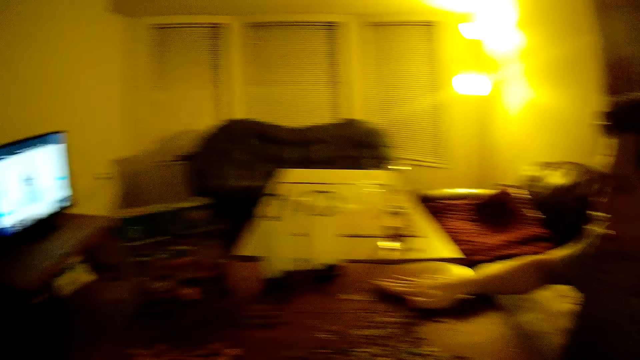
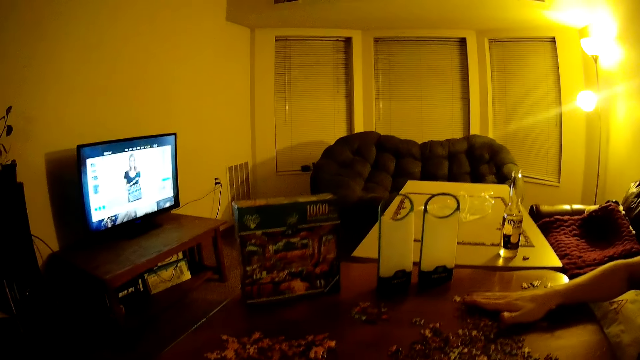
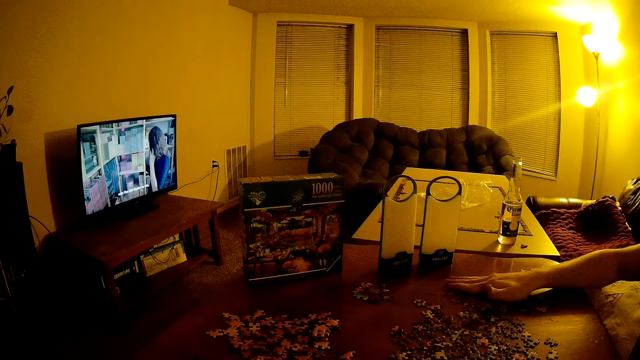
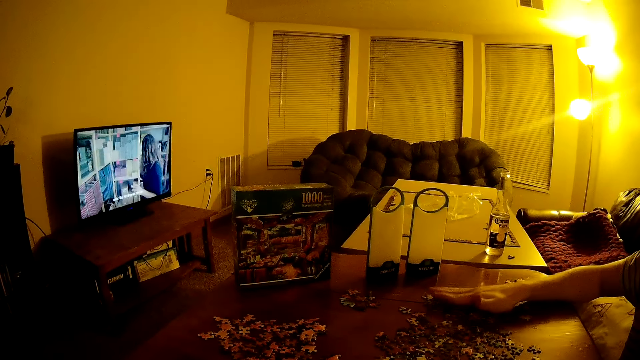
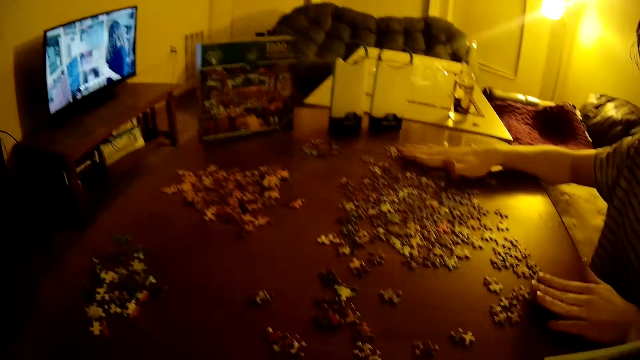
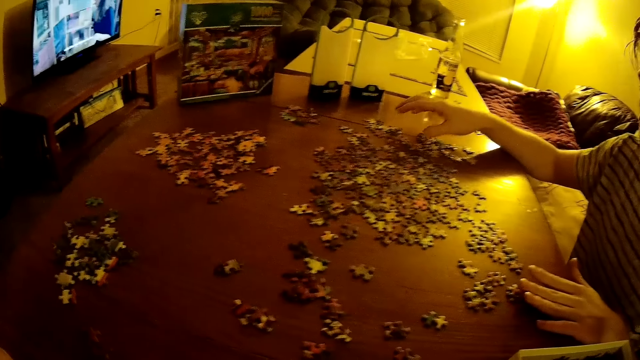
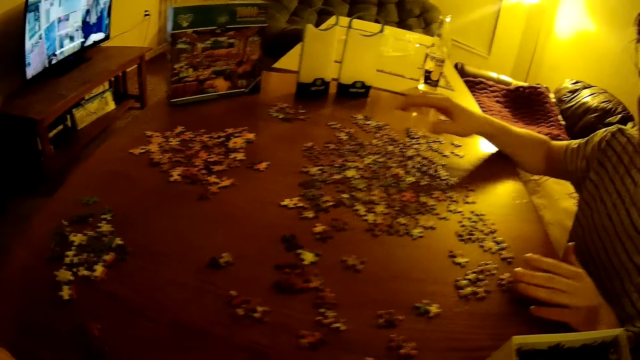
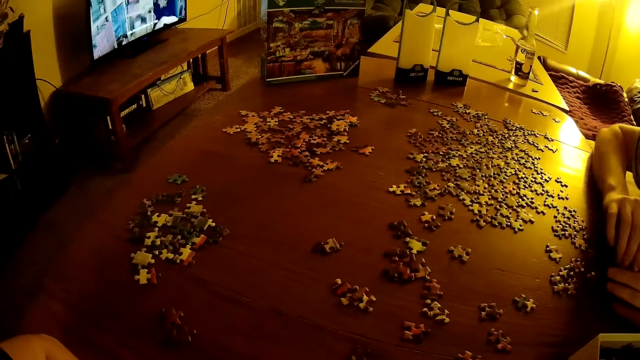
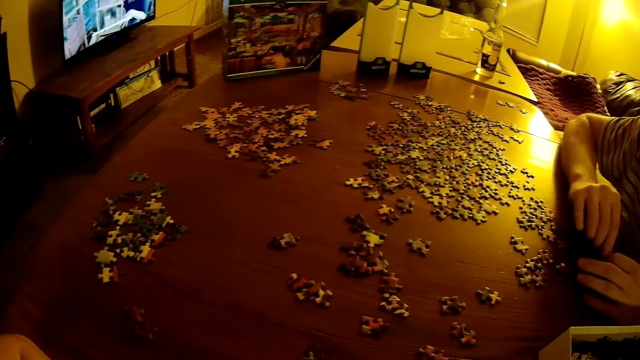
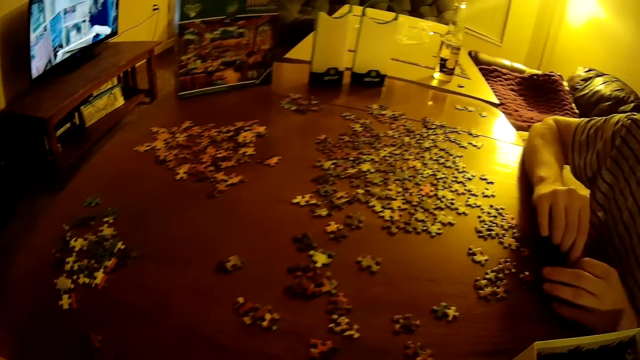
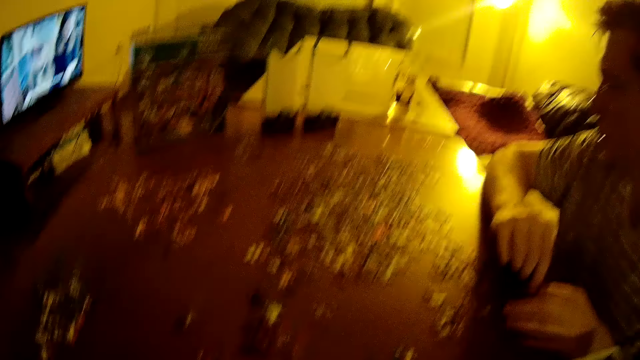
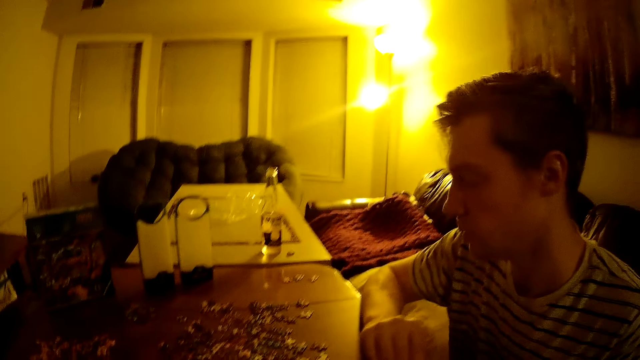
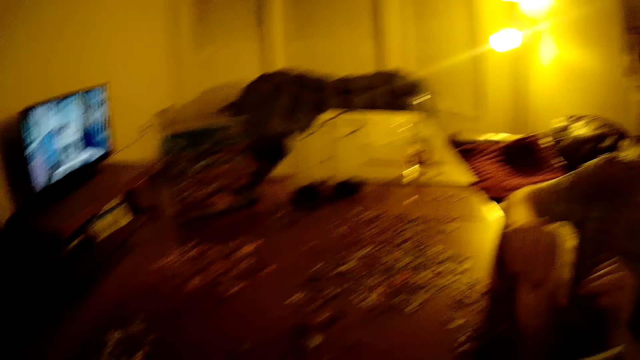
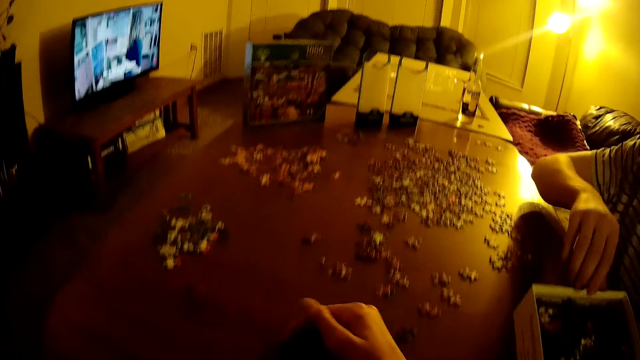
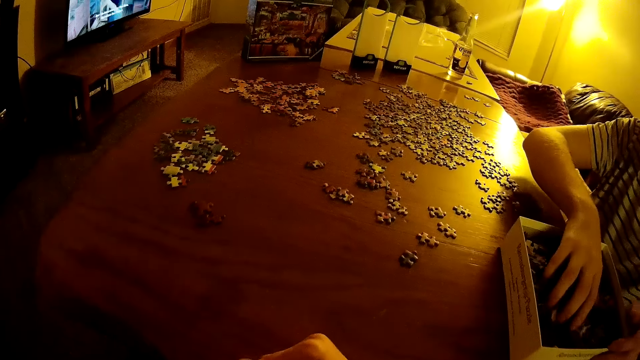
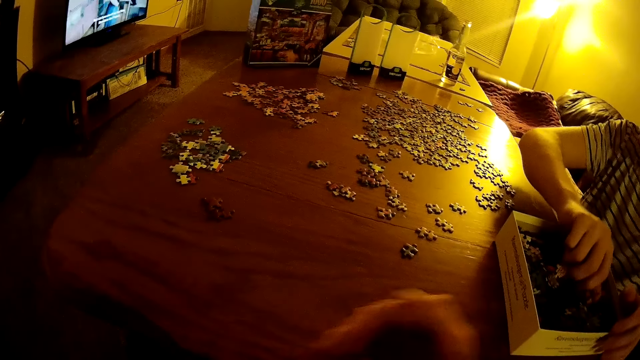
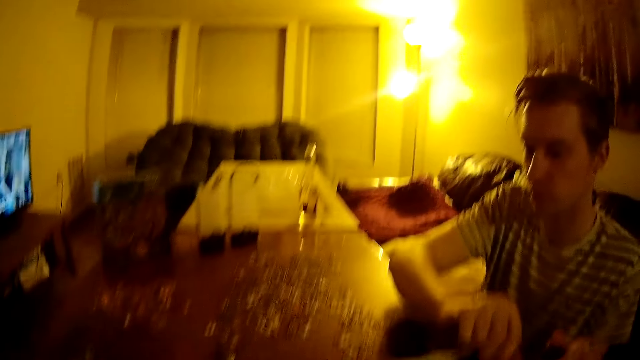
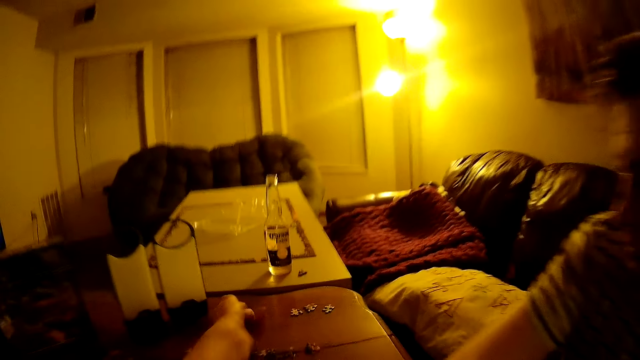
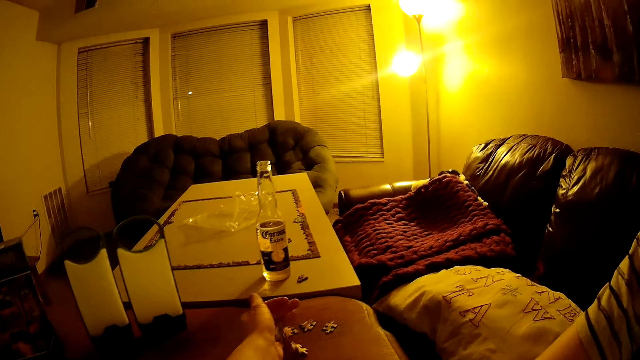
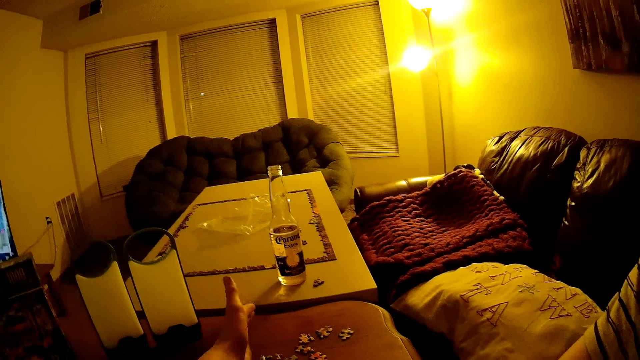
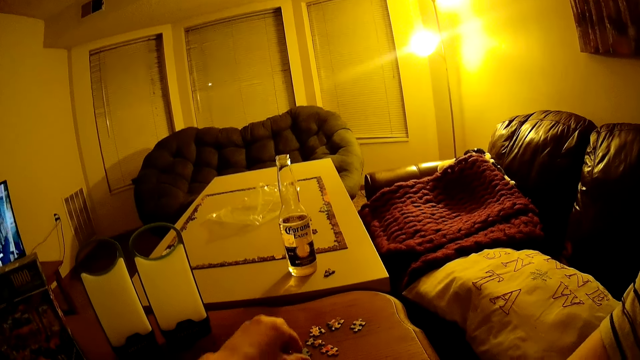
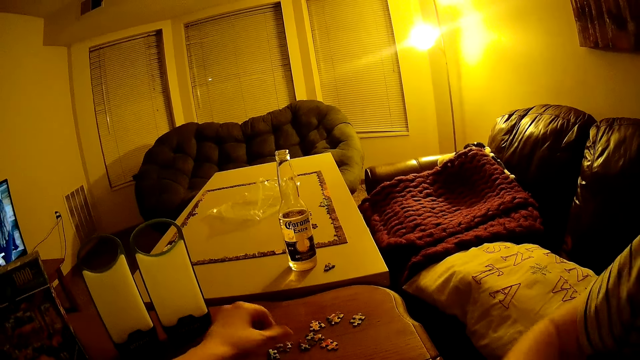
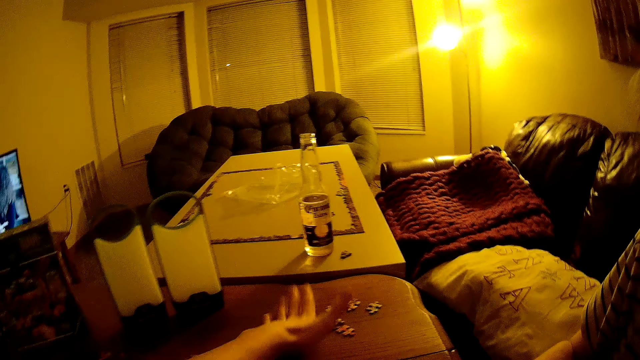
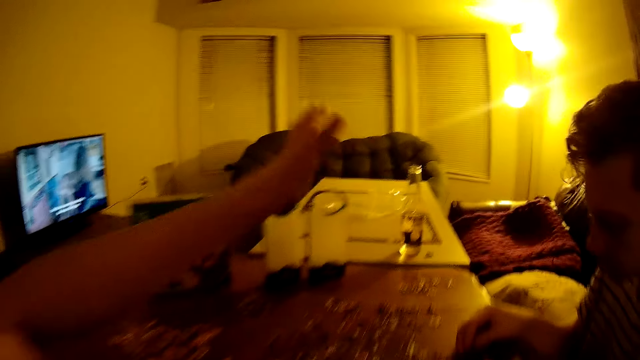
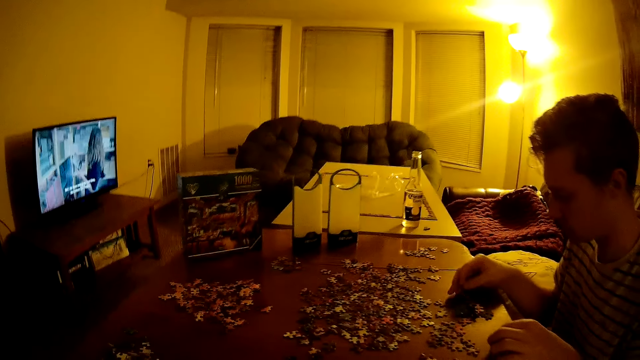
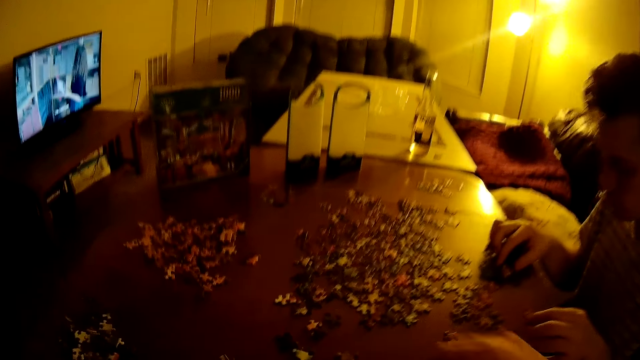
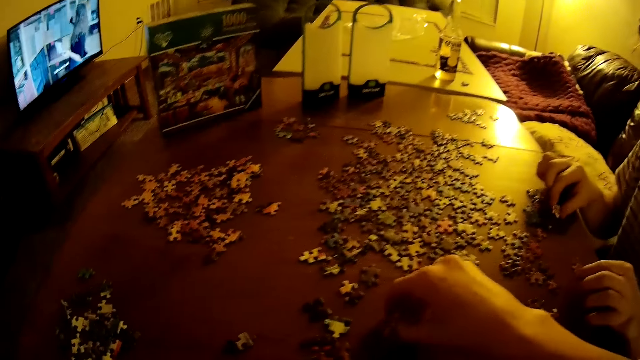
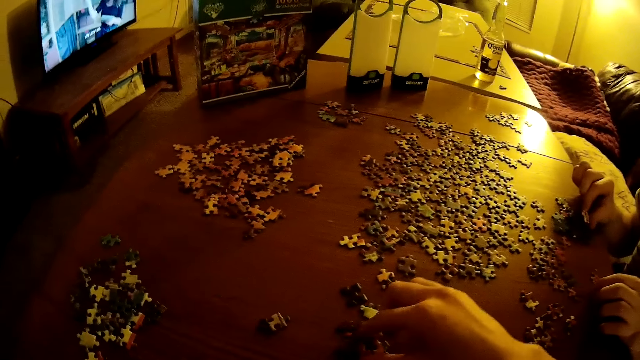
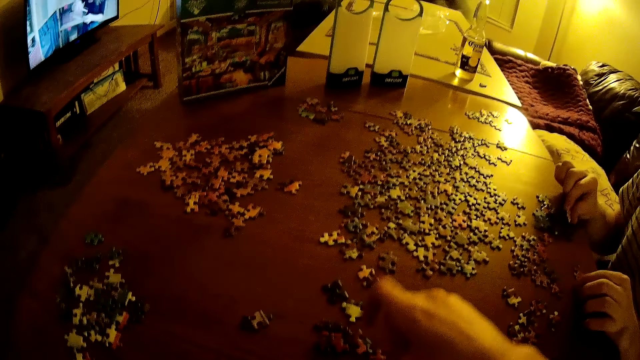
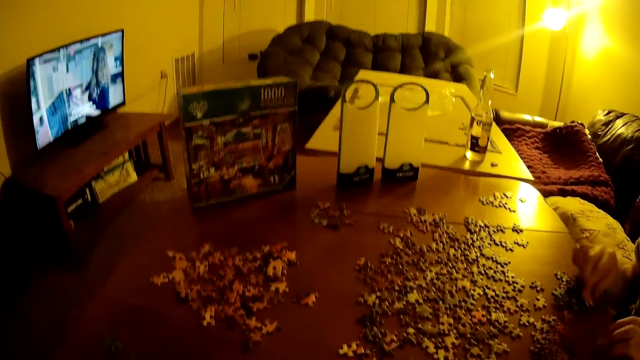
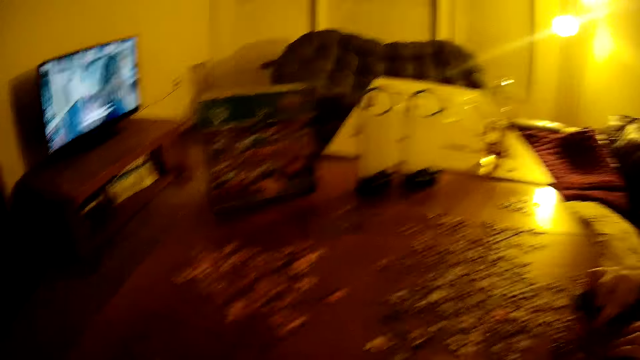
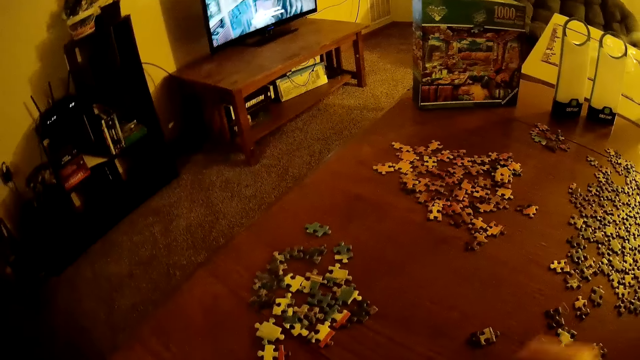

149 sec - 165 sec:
A man moves puzzles on the table. The man places hands on the table. The camera wearer moves puzzles on the table.

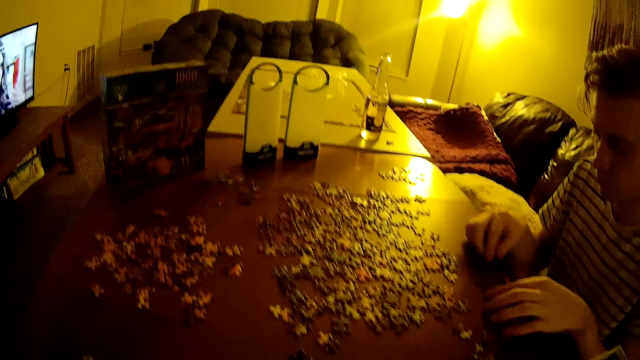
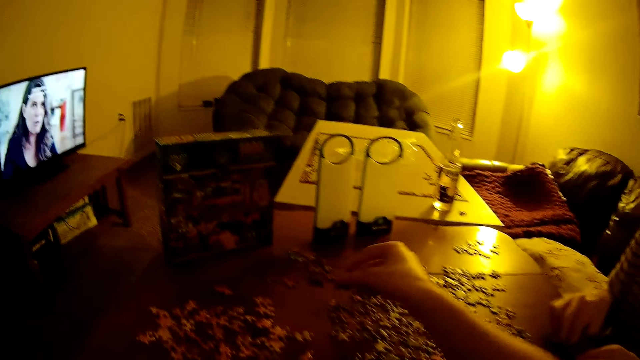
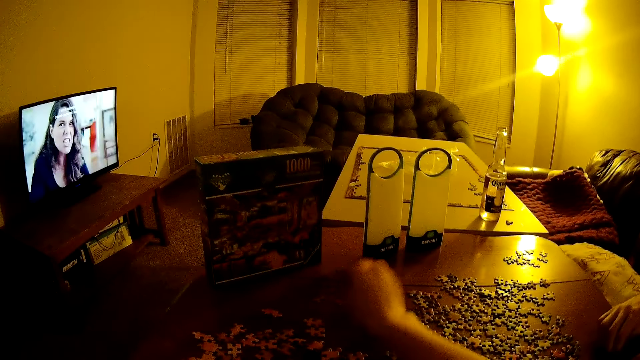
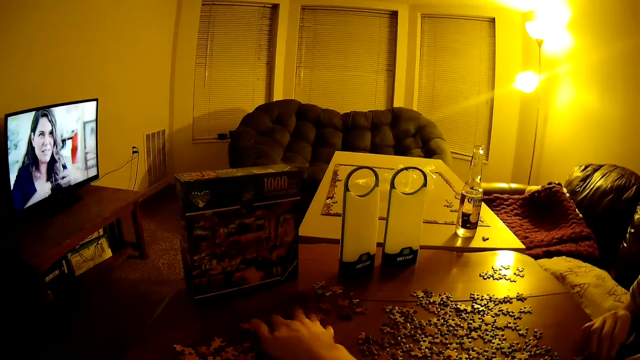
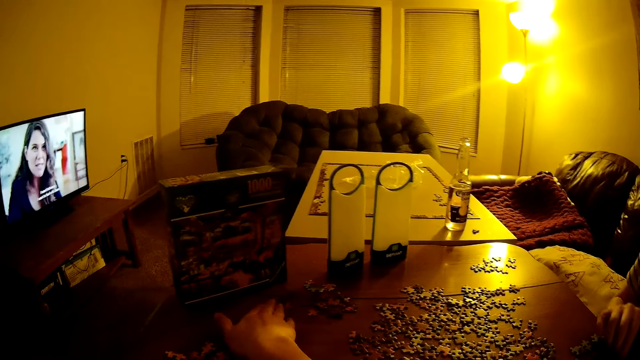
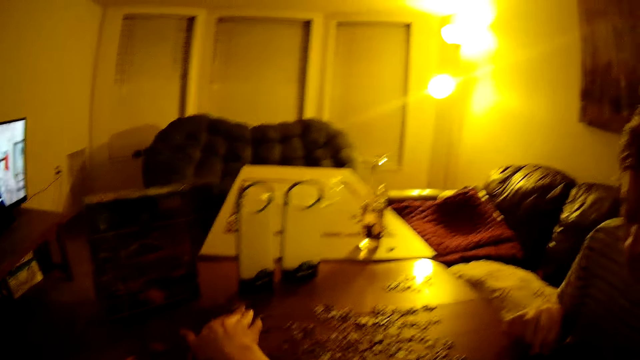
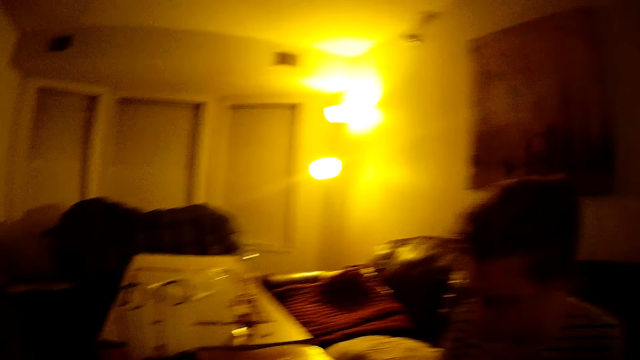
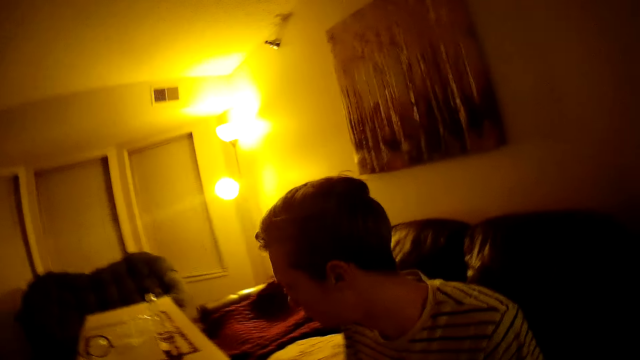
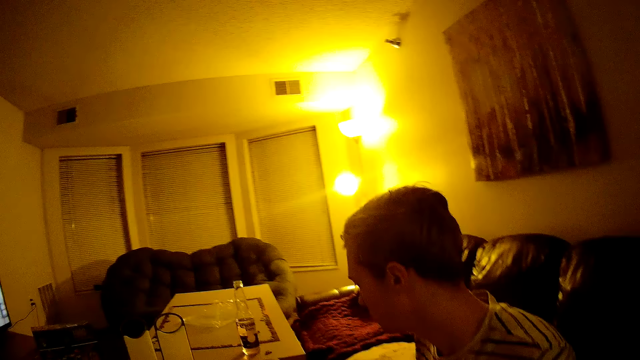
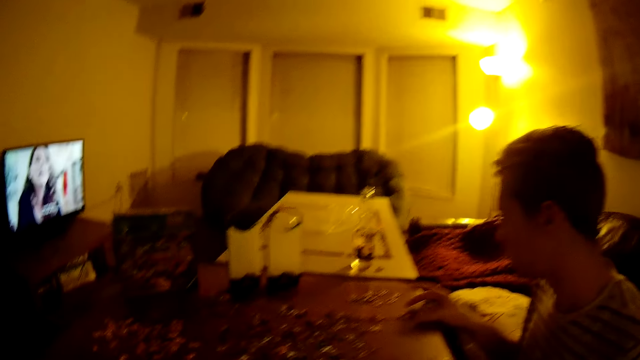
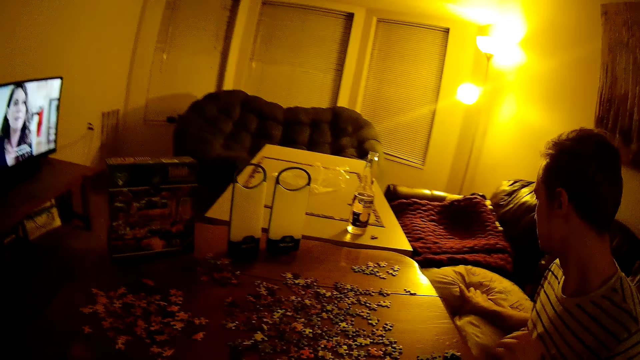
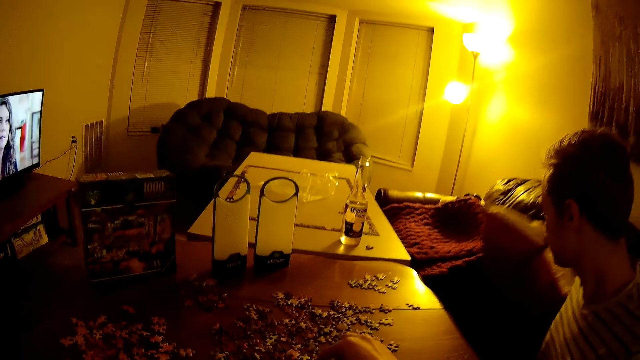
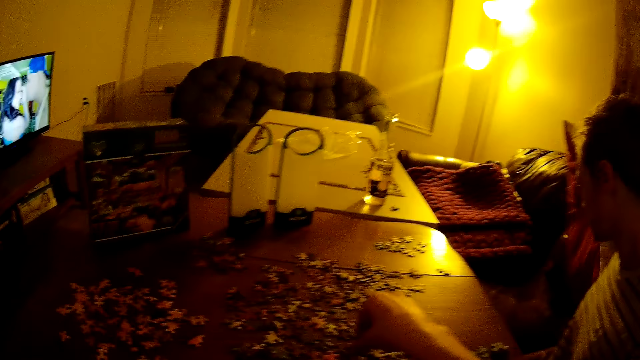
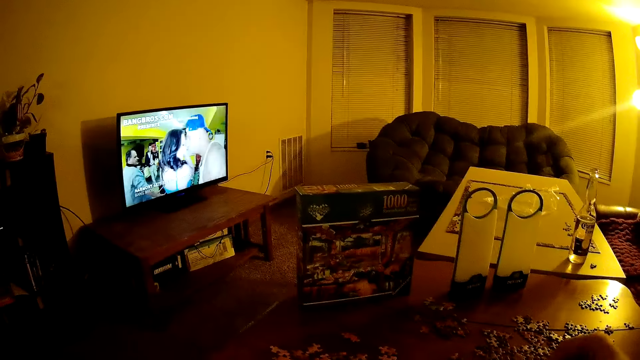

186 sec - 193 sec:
A man moves the puzzle on the table. The man picks up a throw pillow.
